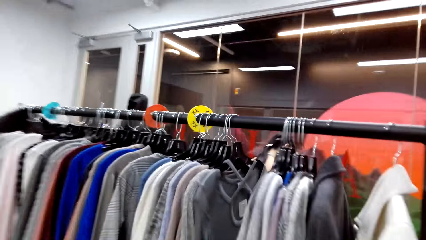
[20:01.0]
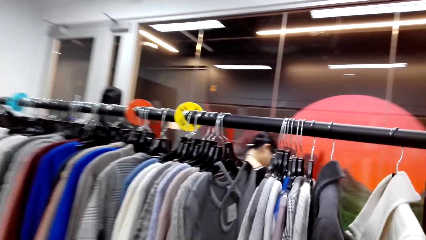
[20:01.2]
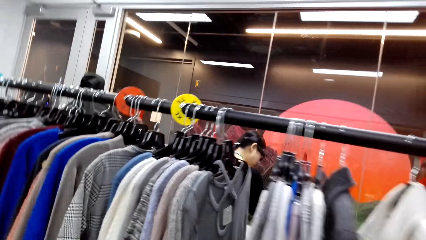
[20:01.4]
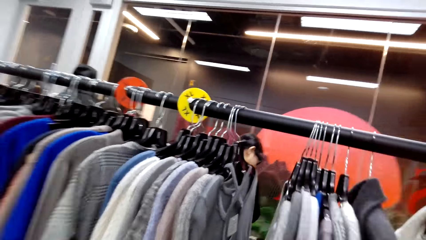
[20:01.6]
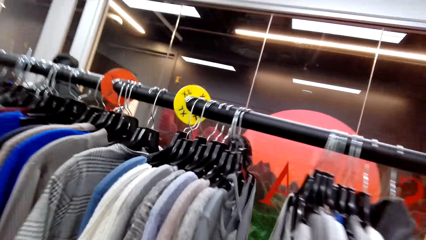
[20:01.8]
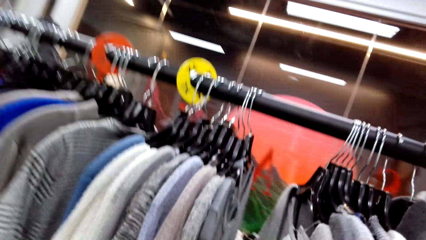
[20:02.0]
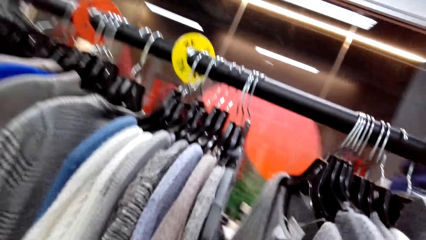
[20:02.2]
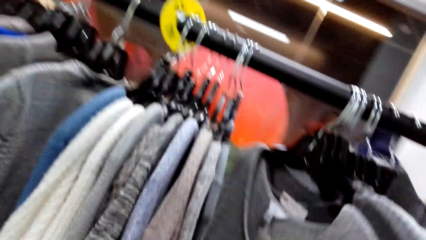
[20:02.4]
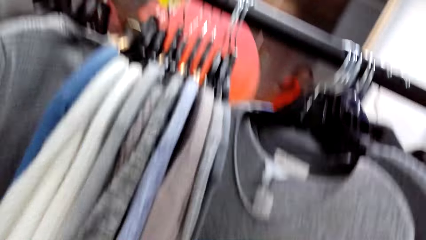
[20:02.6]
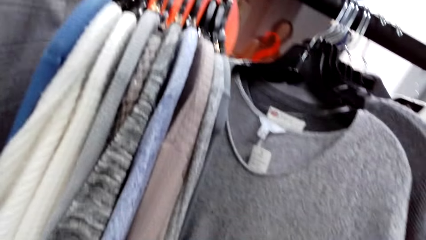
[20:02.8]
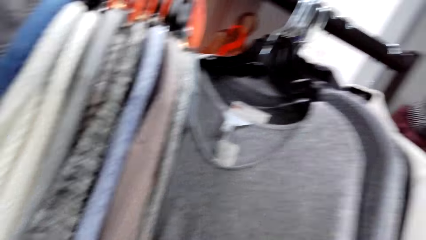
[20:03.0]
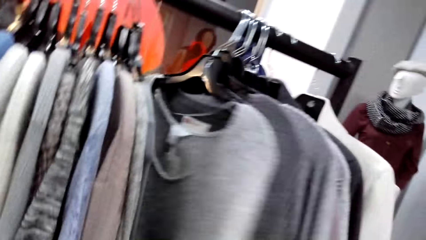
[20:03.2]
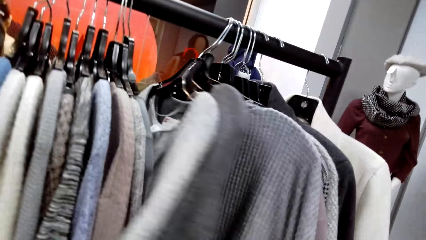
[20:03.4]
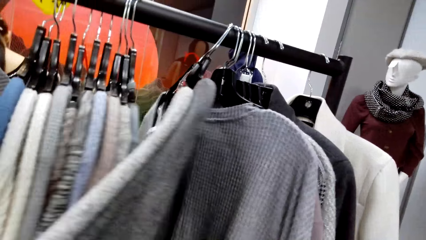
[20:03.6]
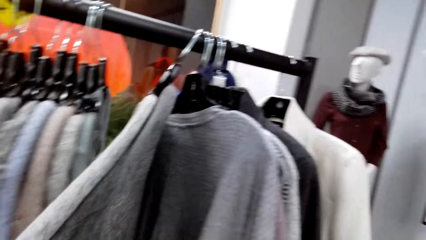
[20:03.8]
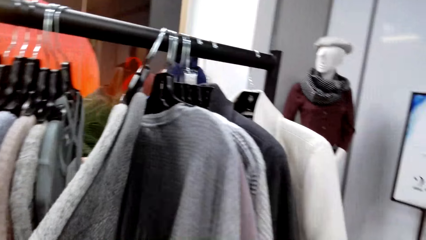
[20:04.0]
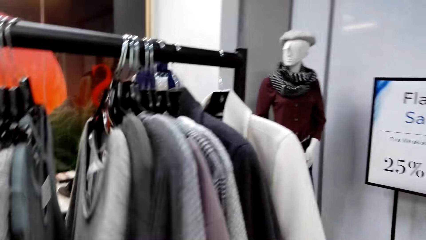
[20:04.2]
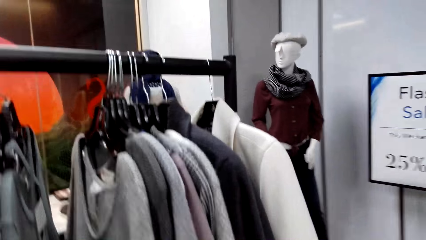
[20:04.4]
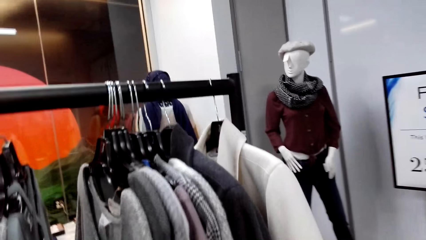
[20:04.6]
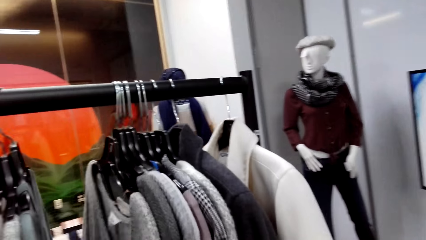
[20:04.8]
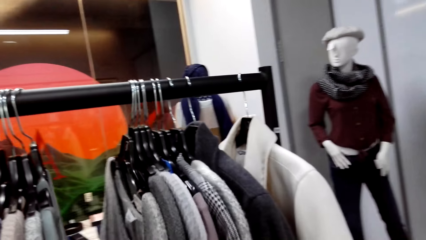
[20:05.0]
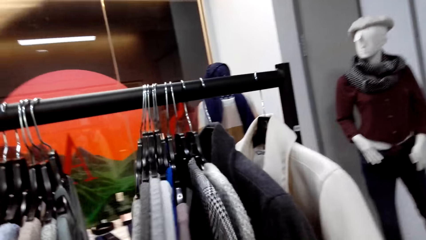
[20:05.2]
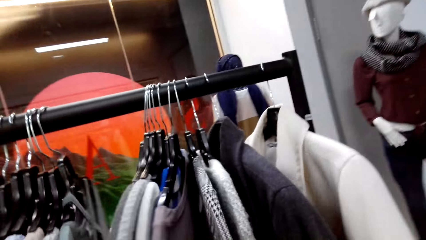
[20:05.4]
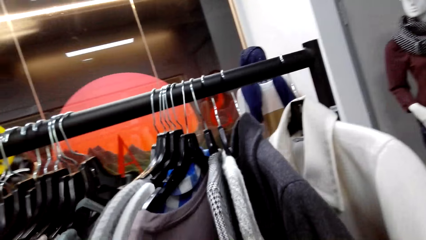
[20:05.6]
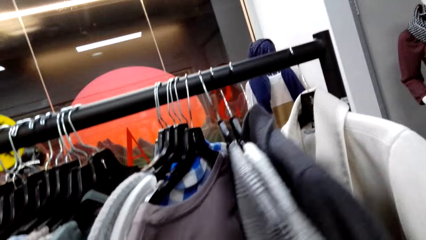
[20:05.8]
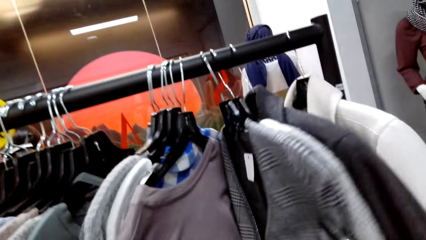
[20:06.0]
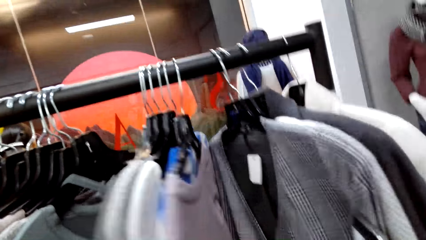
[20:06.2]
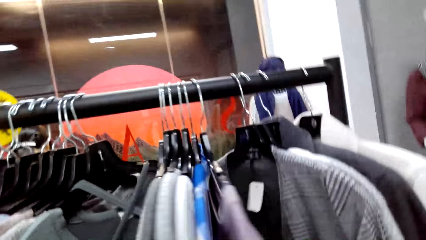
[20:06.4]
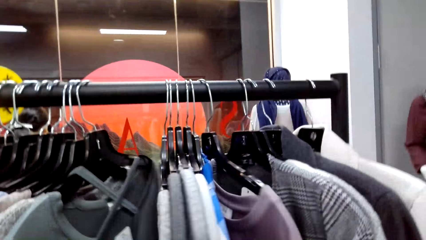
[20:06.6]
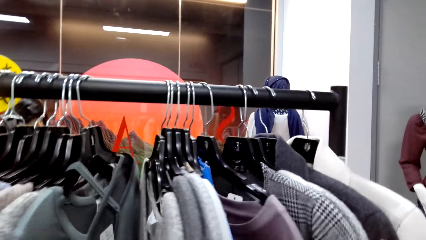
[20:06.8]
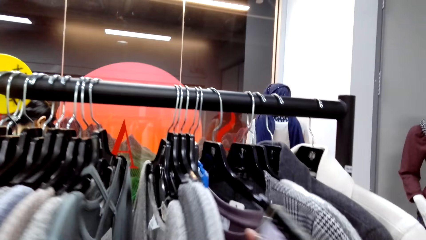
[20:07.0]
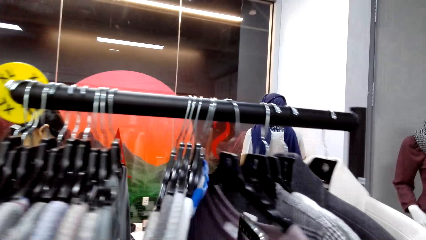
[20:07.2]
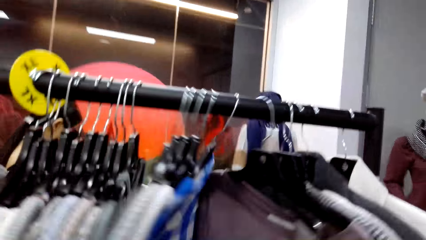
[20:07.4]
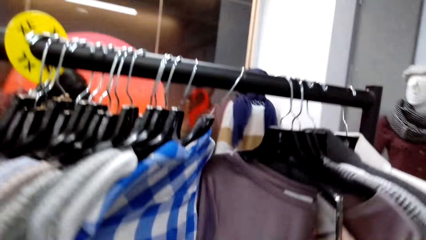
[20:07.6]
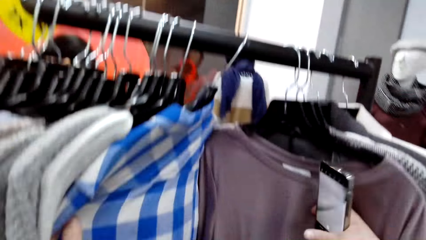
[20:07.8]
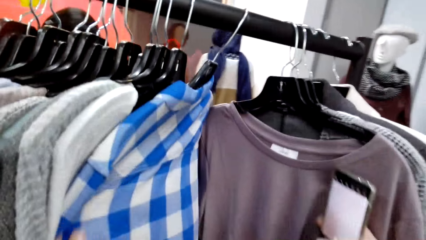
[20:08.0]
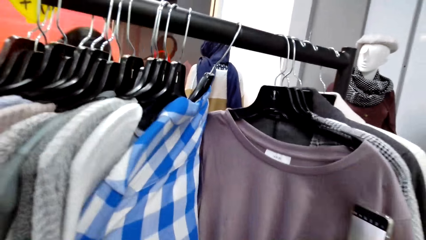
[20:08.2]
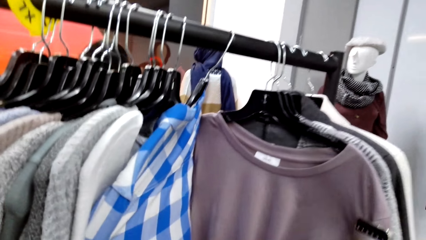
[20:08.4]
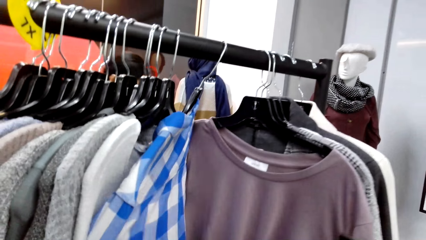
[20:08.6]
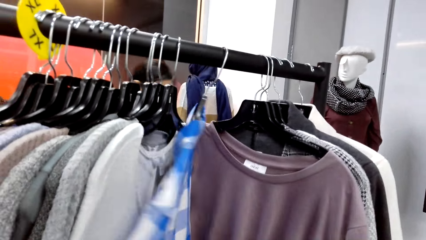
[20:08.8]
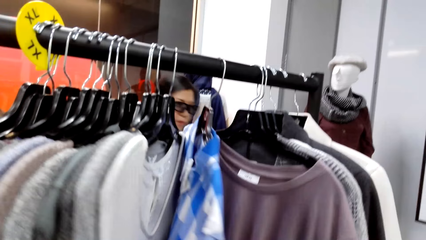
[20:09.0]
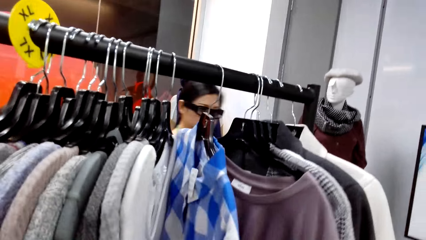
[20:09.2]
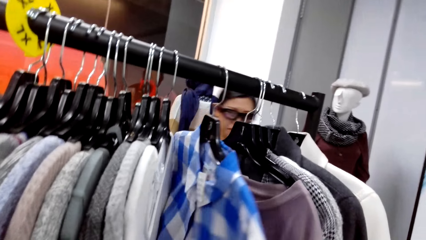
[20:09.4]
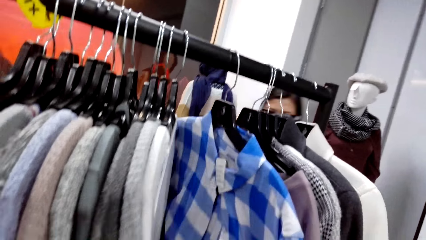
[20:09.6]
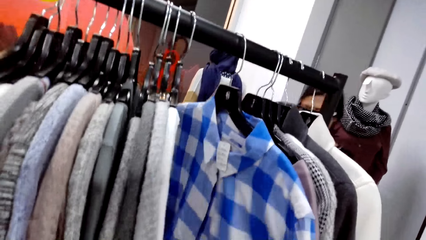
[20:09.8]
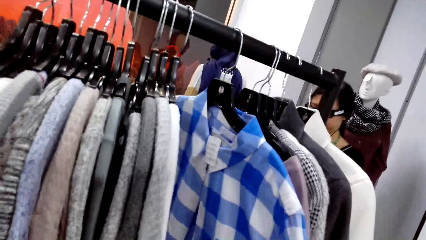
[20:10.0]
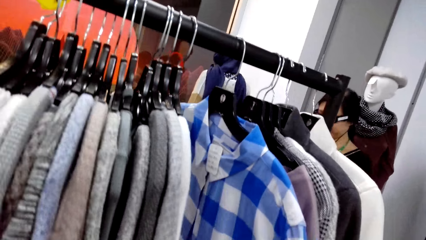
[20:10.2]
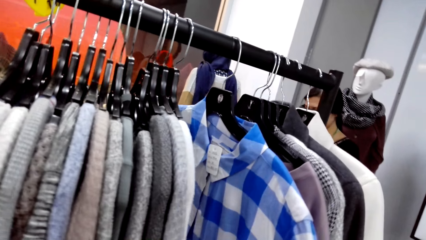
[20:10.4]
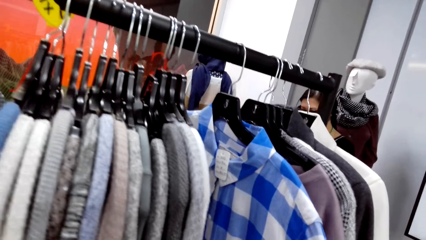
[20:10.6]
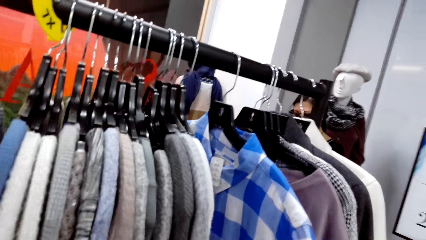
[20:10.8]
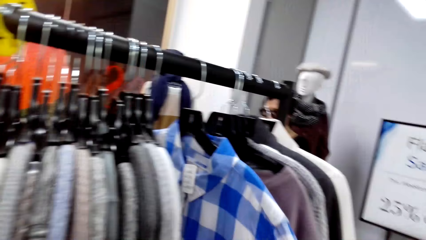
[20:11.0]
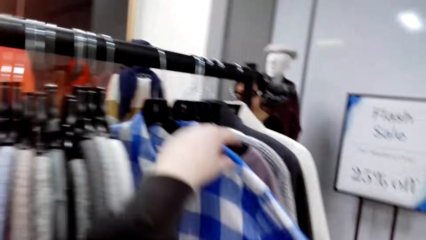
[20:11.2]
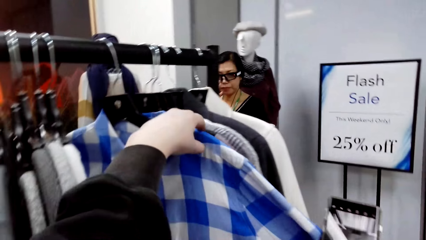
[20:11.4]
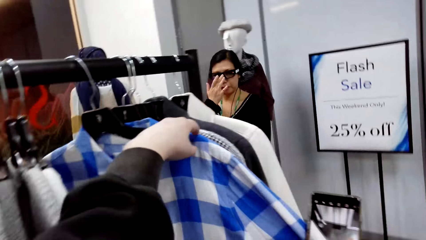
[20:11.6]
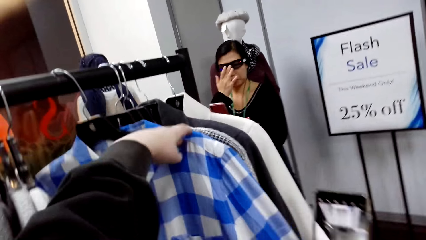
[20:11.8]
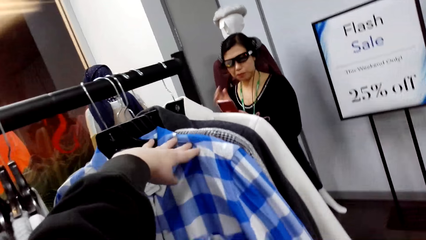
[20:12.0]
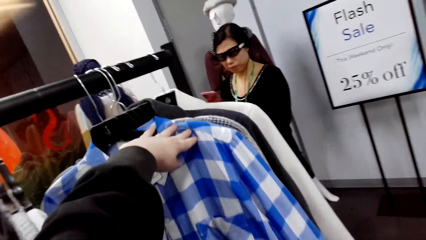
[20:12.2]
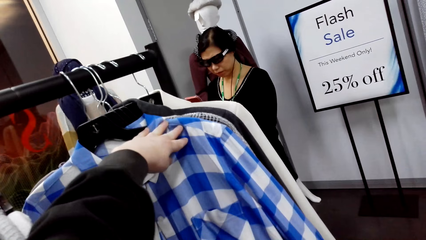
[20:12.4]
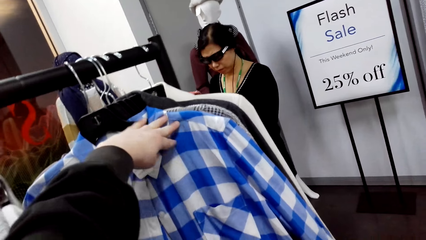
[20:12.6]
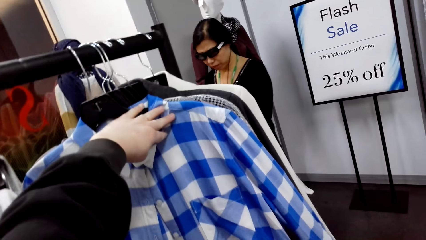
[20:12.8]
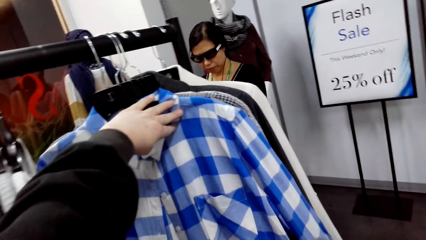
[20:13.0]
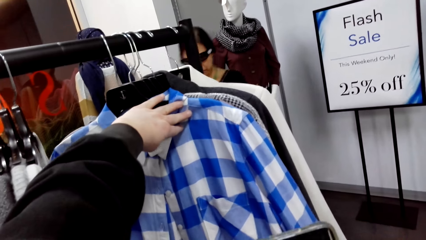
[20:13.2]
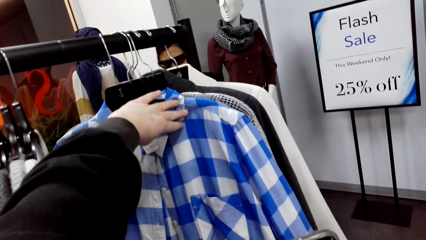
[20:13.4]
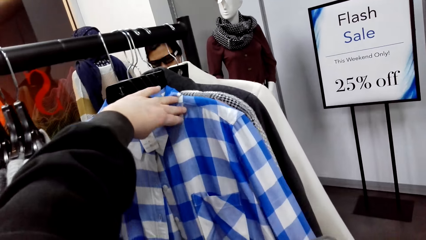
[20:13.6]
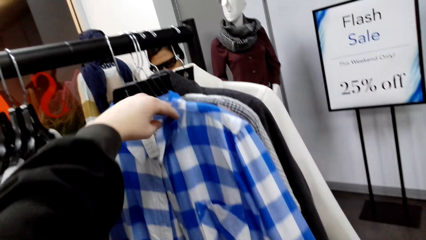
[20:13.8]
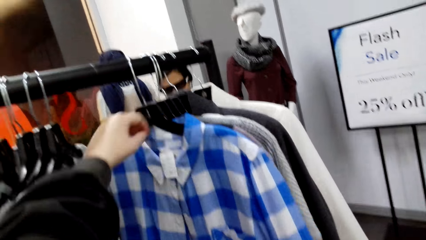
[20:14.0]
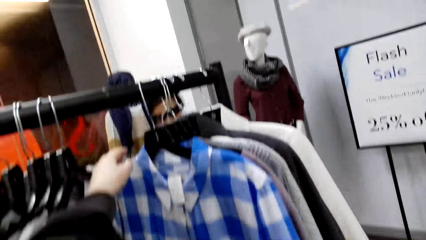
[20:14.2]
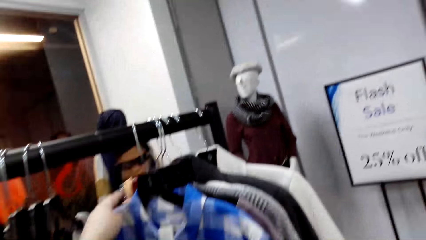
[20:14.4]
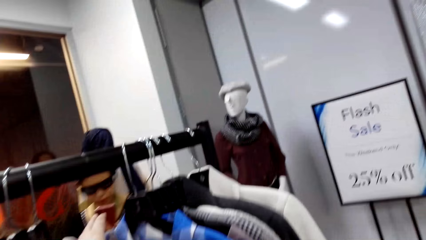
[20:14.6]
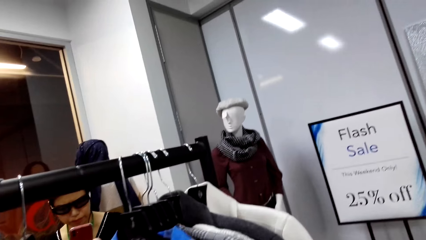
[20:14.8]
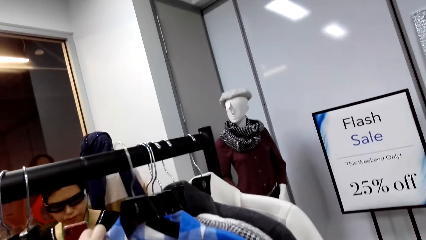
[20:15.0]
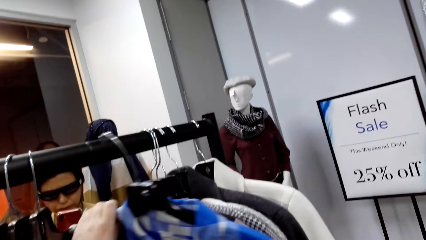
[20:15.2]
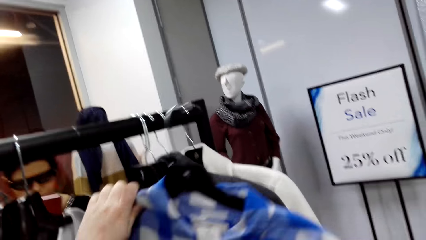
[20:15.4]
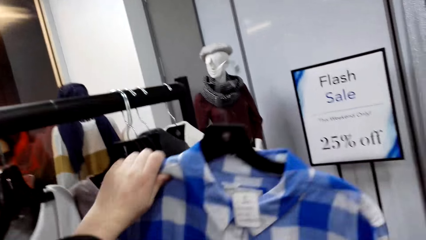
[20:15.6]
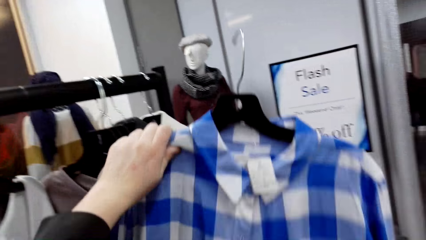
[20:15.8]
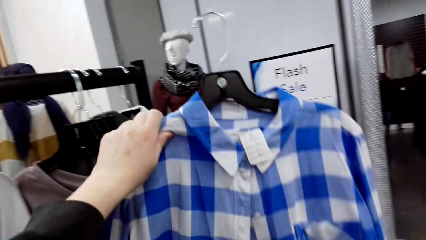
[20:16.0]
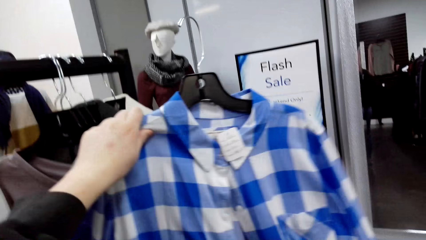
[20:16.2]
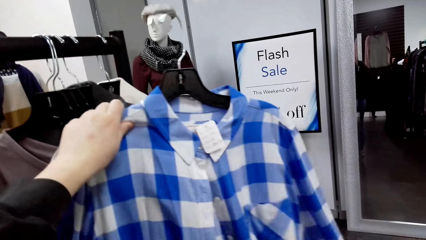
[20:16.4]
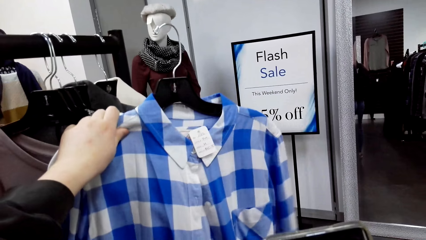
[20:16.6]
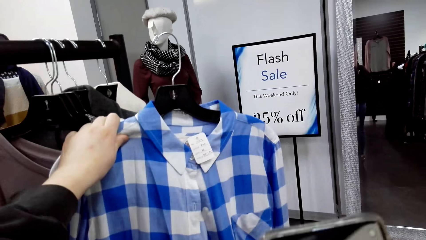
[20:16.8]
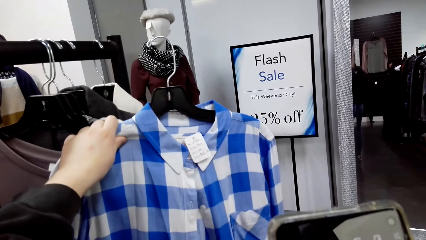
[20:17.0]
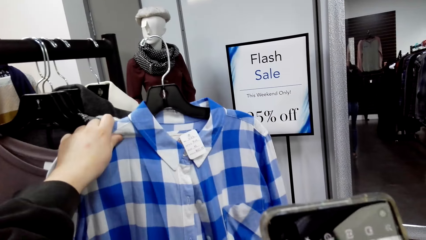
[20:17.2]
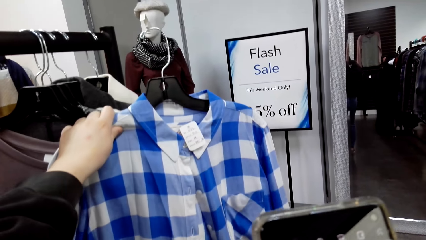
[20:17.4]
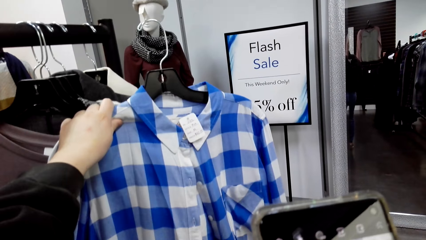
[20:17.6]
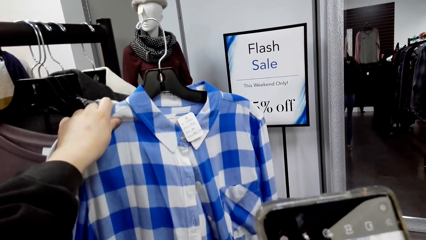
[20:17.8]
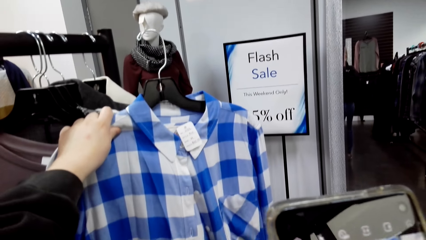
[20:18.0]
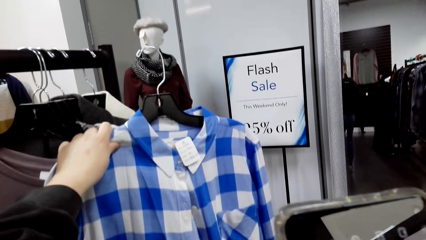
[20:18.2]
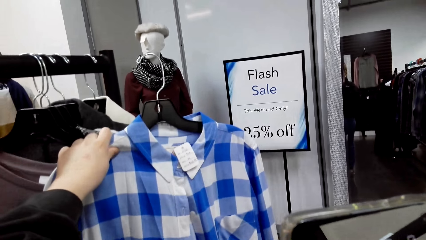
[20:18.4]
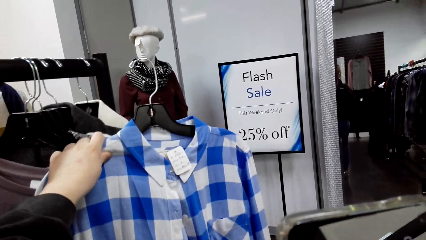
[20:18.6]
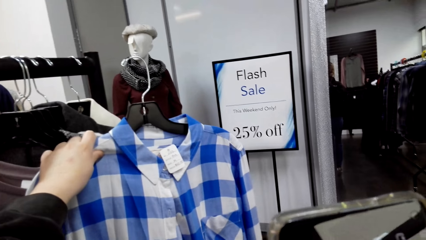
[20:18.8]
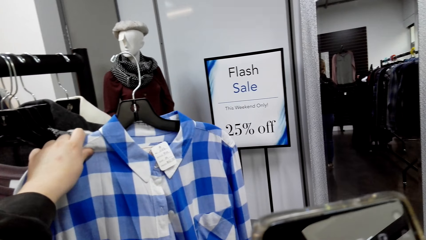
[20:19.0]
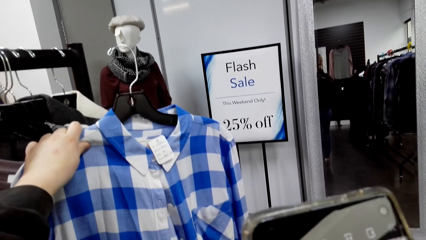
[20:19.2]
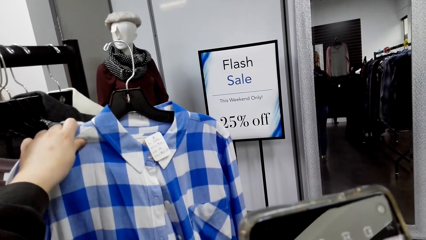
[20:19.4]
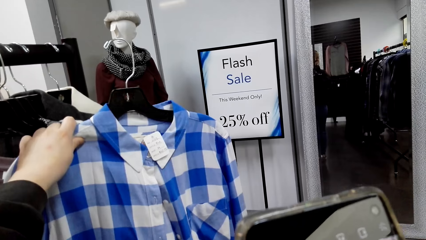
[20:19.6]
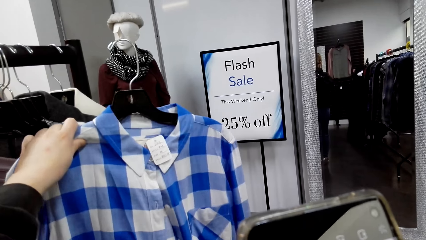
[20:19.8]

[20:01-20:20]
The camera wearer touches the clothes. She moves the clothes in the hangers. She stares at the cloth. She removes the cloth from the metal rail. She takes a photo of the cloth. She stares at the cloth in her hand.
